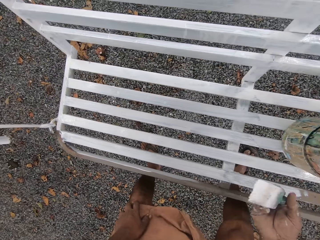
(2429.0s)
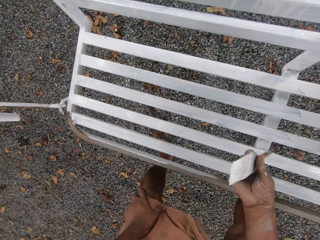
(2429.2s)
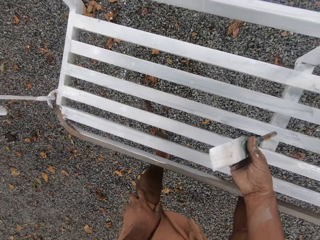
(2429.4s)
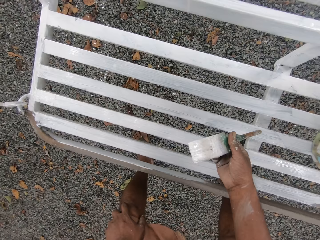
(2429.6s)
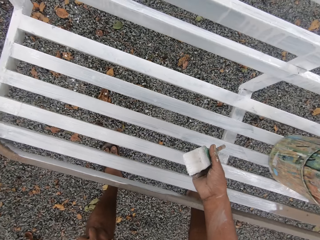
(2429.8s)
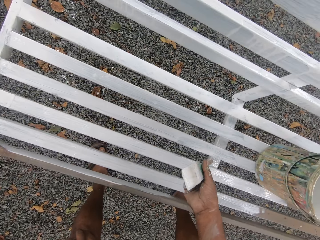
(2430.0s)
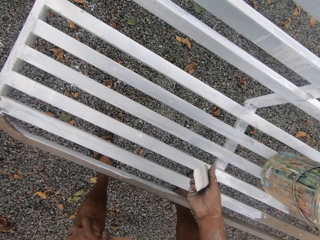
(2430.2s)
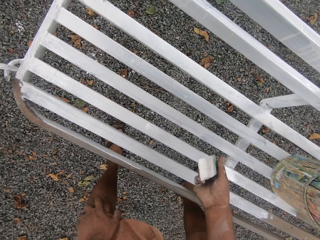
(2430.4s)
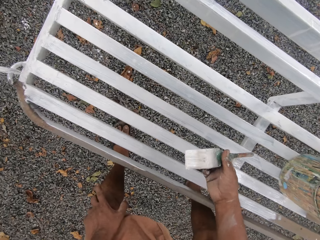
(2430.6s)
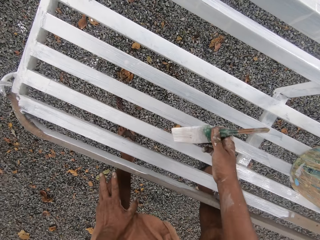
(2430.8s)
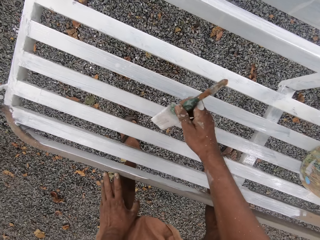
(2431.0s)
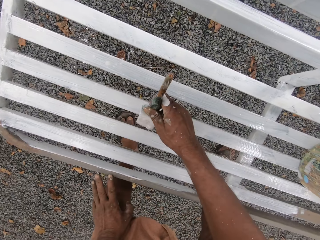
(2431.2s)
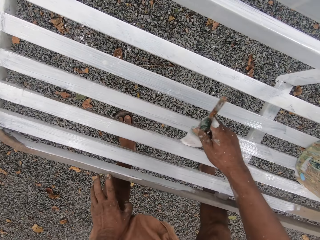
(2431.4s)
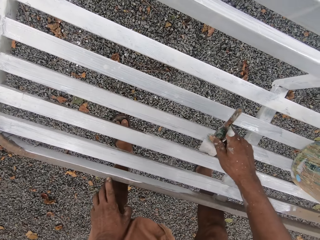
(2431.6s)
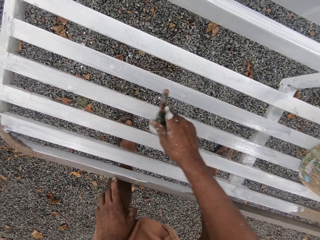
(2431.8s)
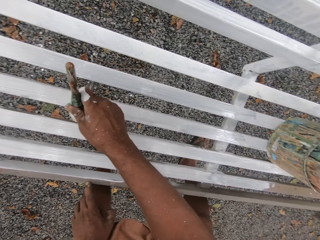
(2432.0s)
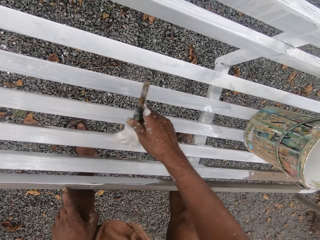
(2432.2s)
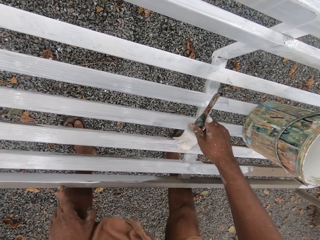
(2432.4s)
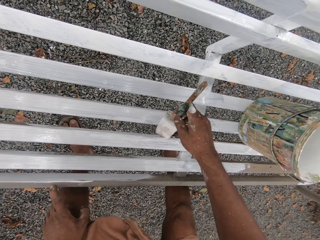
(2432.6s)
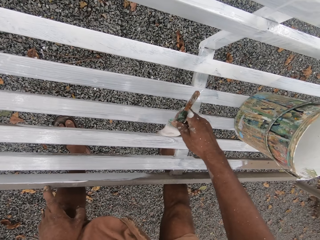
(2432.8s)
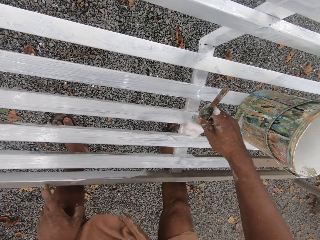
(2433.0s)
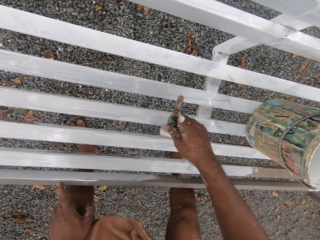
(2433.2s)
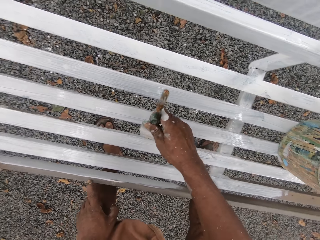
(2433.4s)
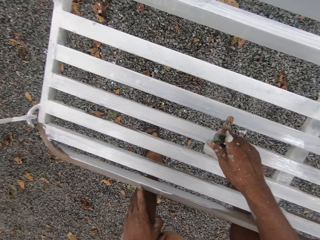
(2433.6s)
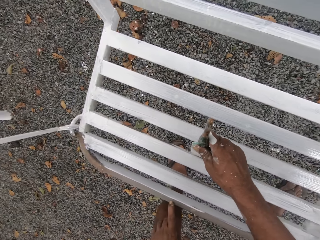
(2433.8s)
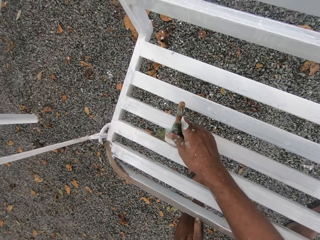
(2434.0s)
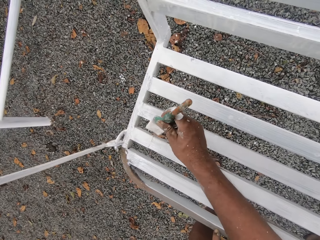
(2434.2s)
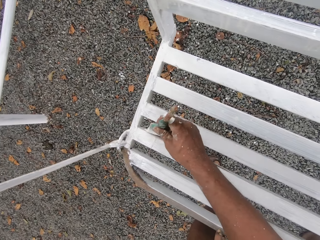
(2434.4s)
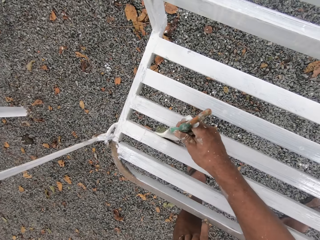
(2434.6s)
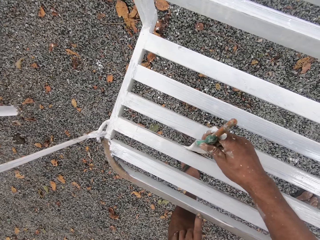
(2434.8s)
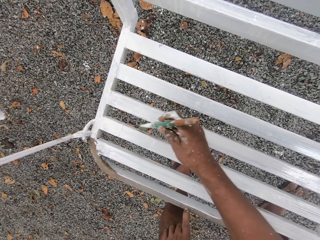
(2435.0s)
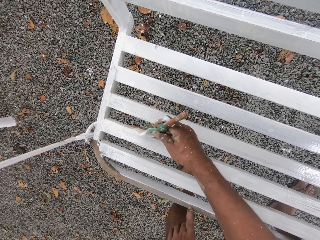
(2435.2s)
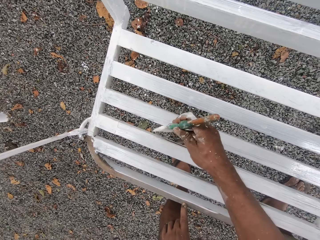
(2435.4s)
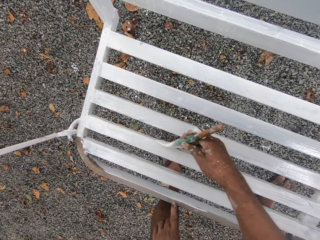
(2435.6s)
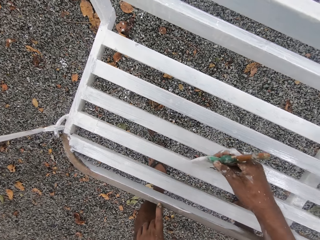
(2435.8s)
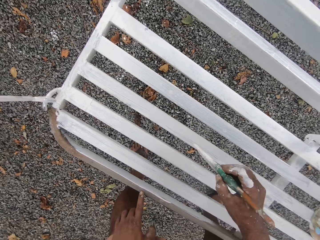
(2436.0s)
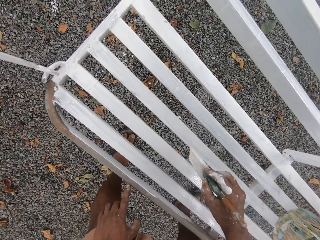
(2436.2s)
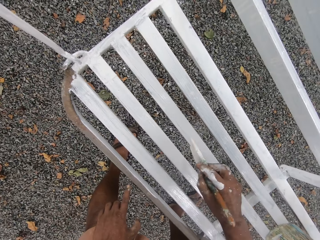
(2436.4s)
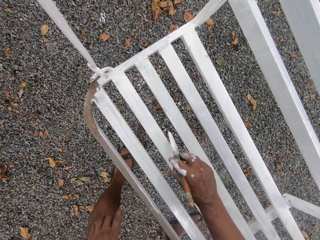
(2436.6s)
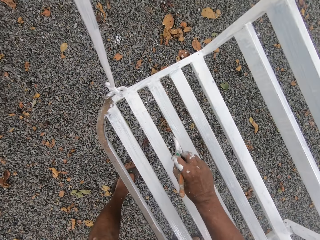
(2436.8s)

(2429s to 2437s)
The camera wearer holds a paintbrush. They paint the swing set with the paintbrush.

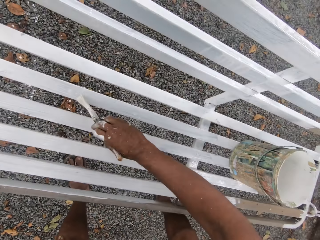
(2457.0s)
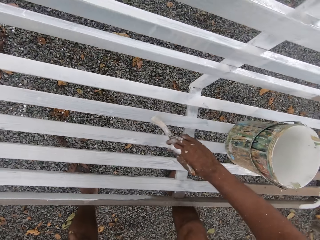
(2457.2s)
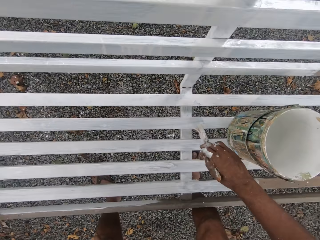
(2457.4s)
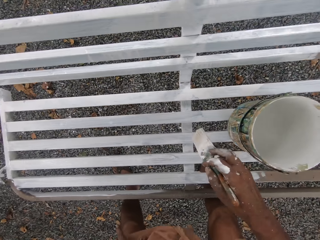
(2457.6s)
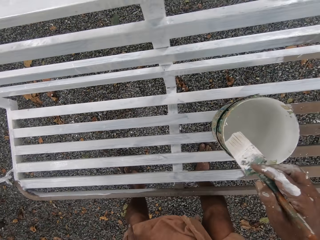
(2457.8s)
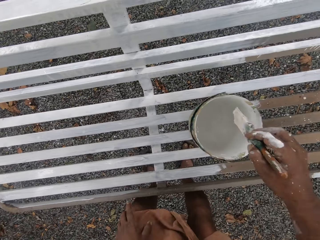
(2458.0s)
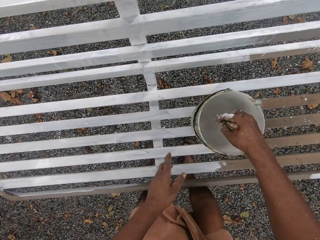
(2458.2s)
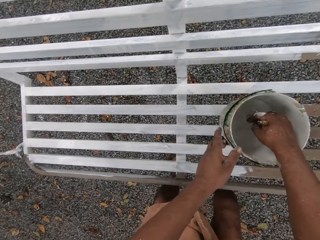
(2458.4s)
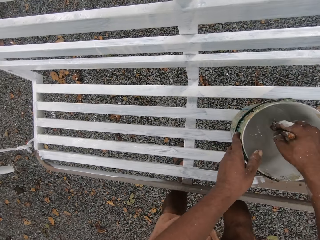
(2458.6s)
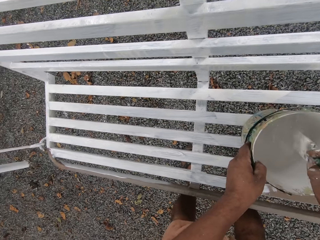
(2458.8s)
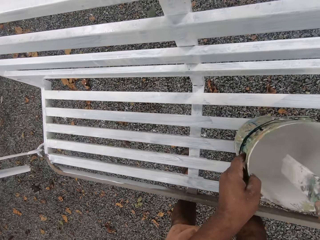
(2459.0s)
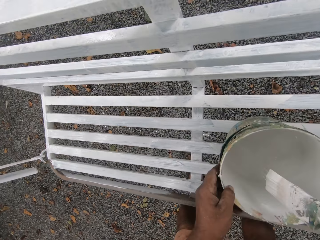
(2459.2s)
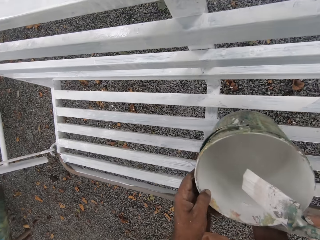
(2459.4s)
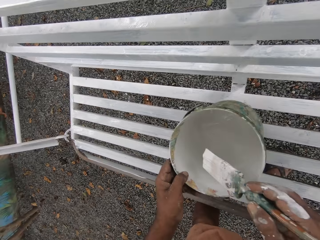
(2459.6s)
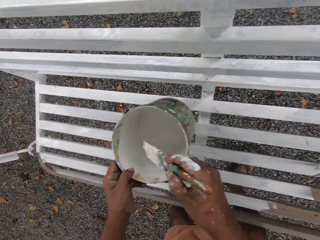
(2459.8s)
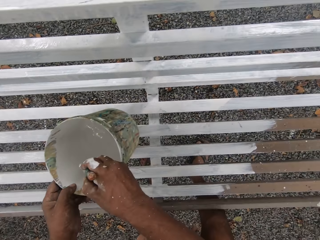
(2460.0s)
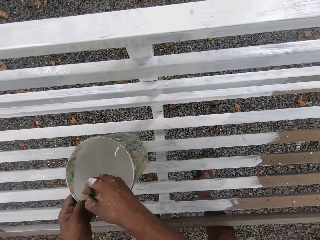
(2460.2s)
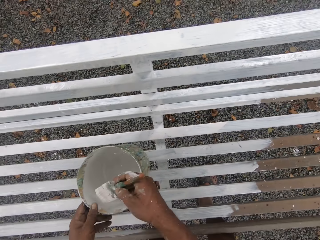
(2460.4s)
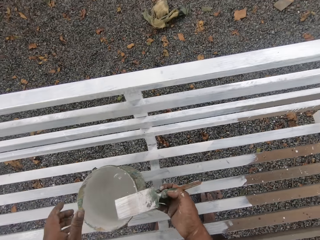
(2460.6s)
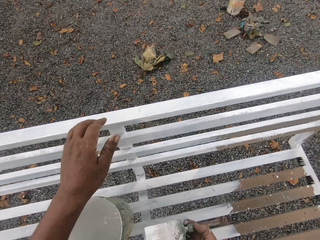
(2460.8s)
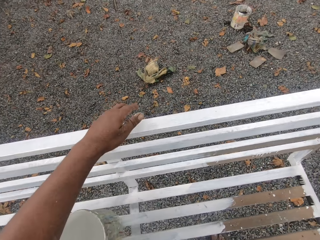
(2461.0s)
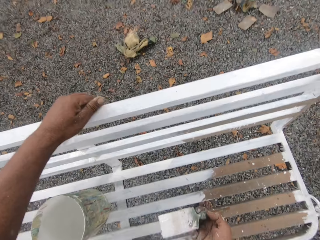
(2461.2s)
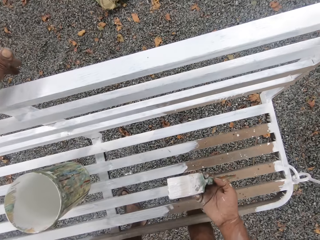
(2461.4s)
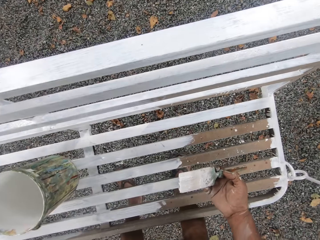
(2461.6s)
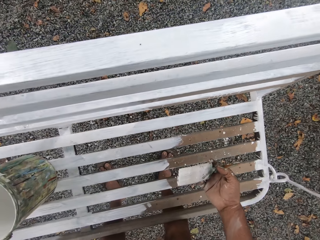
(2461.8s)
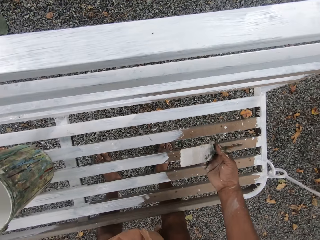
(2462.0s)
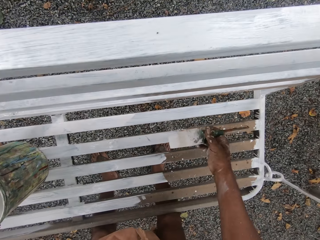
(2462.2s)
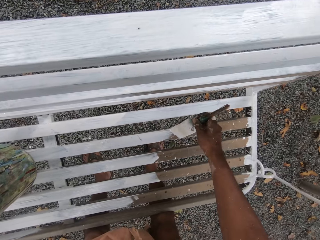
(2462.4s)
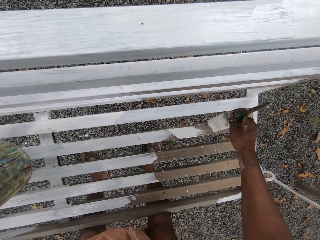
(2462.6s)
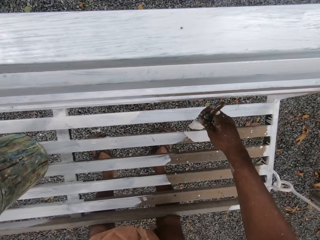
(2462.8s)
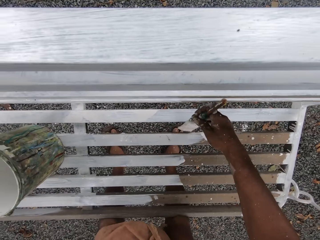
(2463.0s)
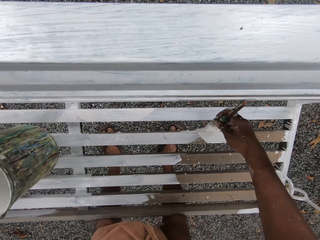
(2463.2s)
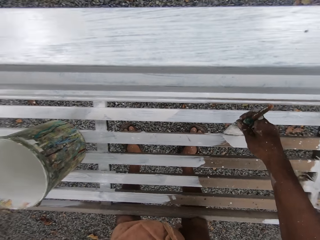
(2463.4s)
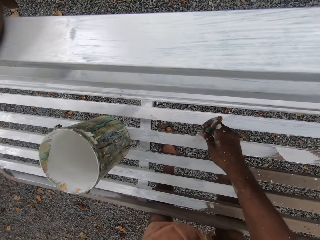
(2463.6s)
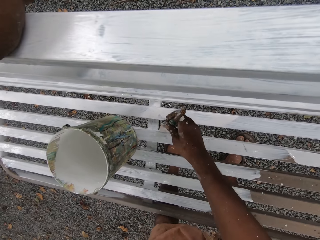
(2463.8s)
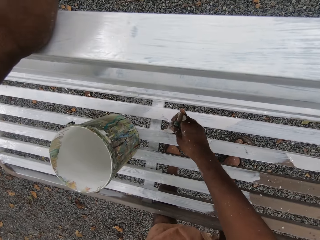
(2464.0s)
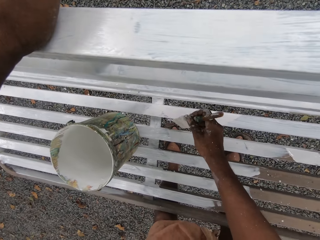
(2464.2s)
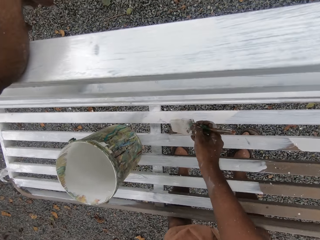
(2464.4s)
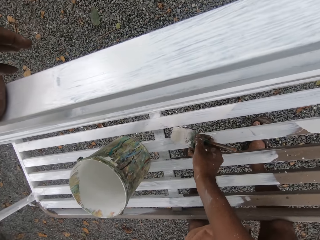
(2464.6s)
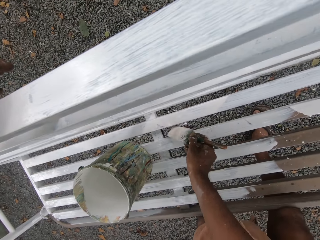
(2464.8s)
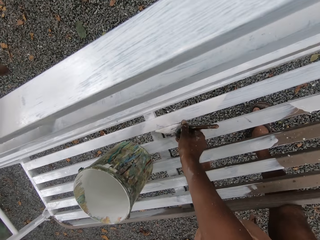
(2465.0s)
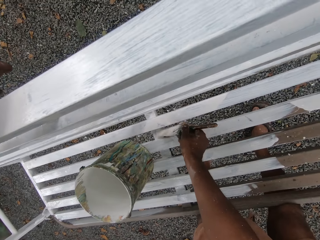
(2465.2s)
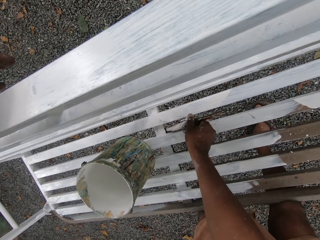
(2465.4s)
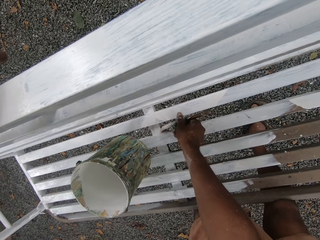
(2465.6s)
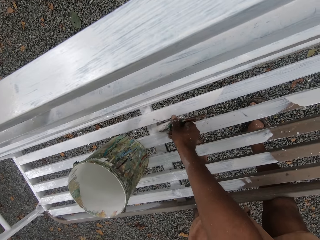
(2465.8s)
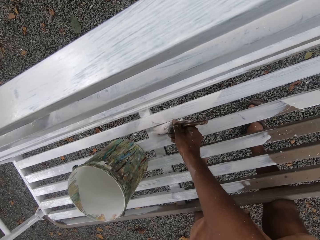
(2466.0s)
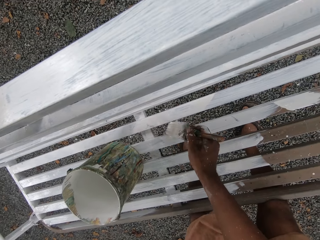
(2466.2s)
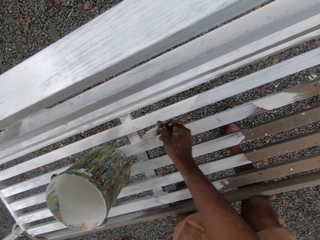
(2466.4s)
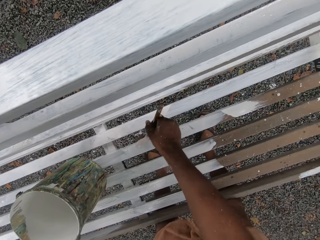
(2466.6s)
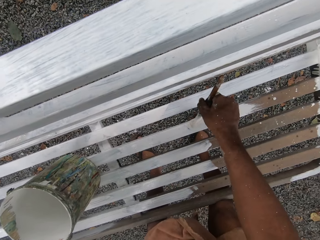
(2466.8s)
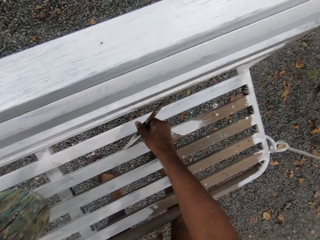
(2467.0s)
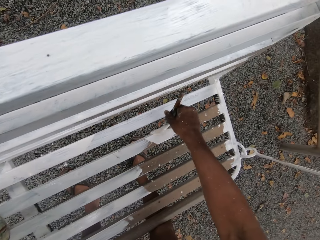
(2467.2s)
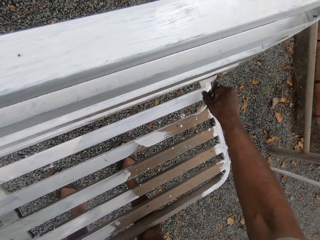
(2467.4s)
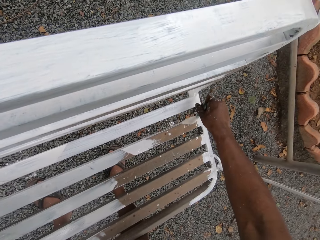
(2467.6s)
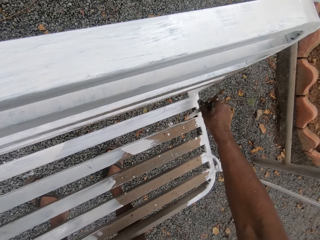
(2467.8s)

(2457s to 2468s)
The camera wearer dips the paintbrush into the paint can or paint tin on the swing set. He picks up the paint can with his left hand. He dips the paintbrush in the paint tin. He places the paint can onto the swing set. He paints the swing set with the paintbrush.
